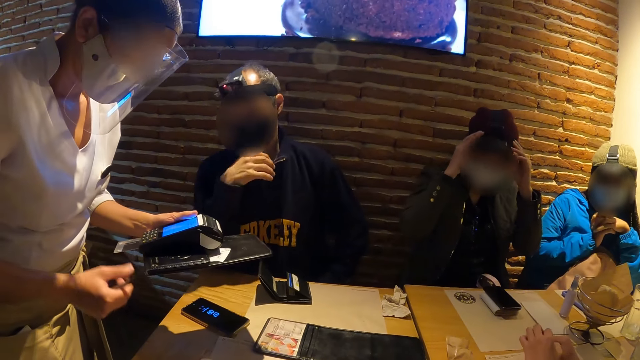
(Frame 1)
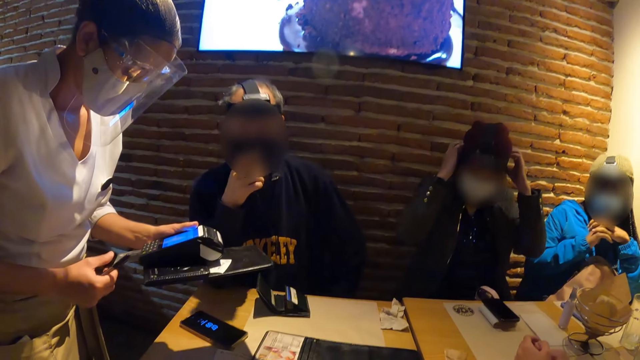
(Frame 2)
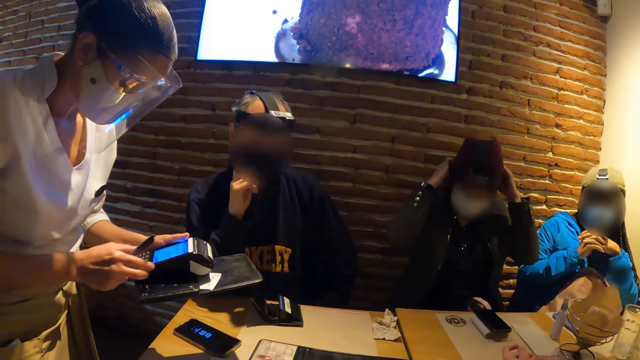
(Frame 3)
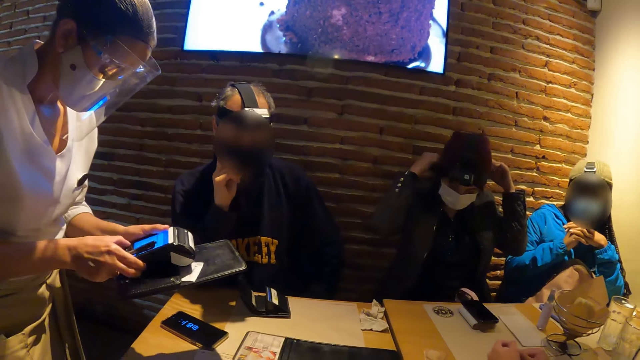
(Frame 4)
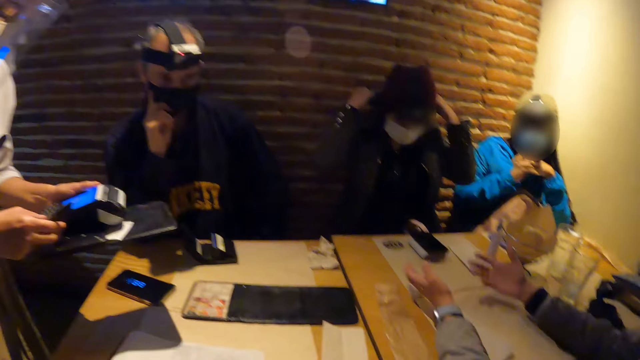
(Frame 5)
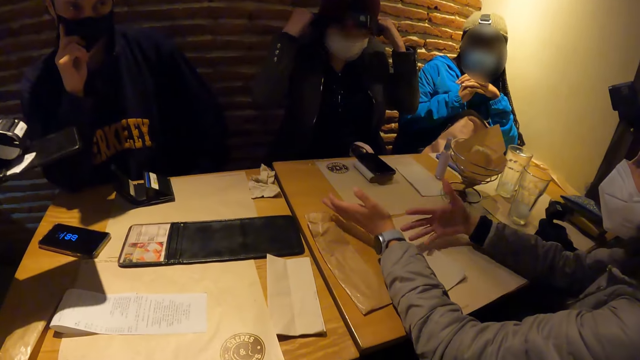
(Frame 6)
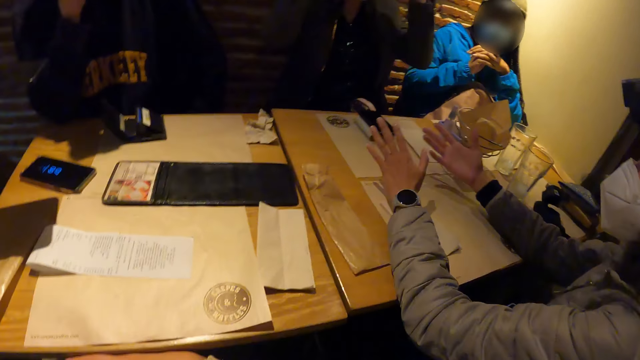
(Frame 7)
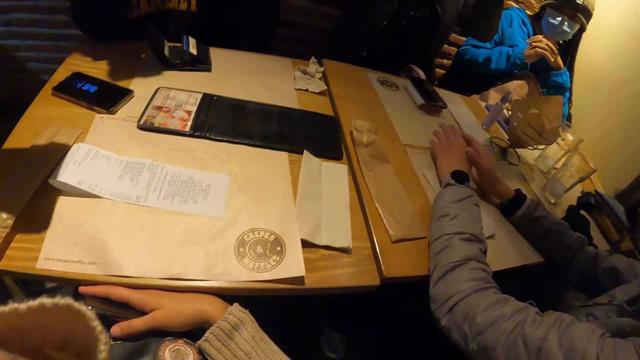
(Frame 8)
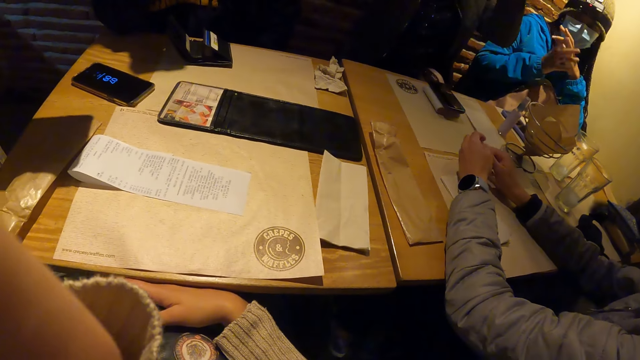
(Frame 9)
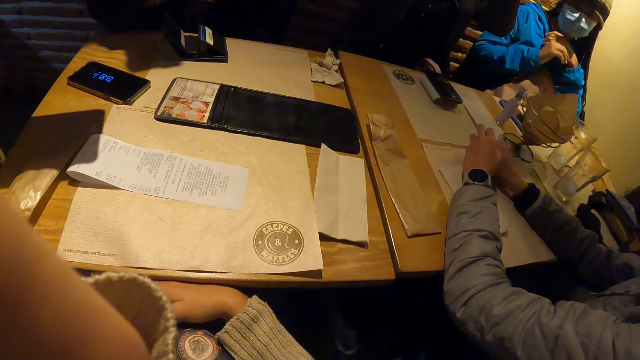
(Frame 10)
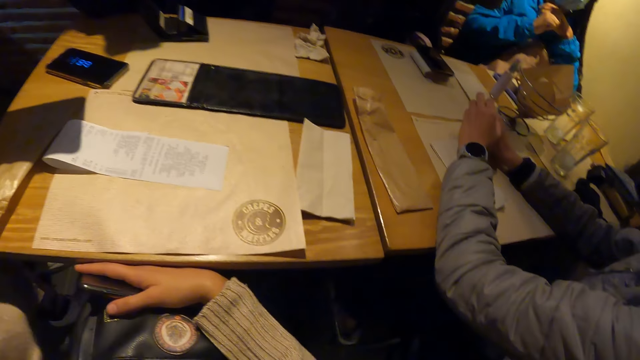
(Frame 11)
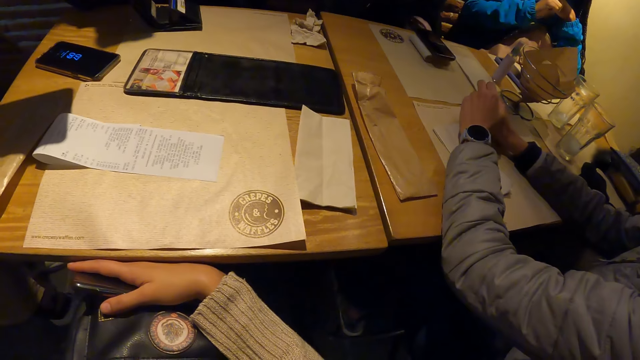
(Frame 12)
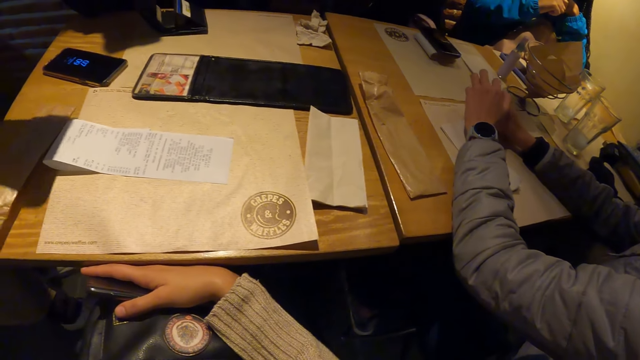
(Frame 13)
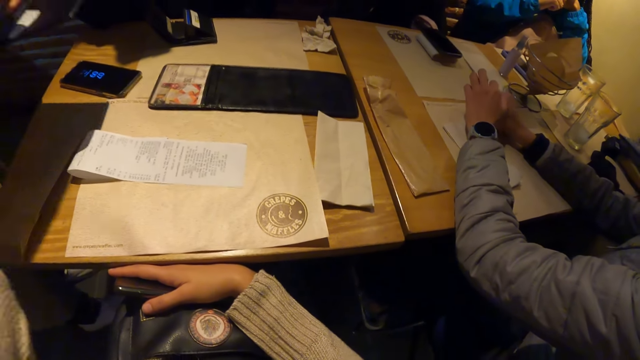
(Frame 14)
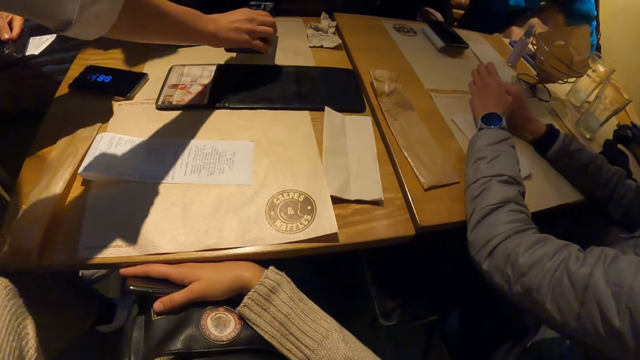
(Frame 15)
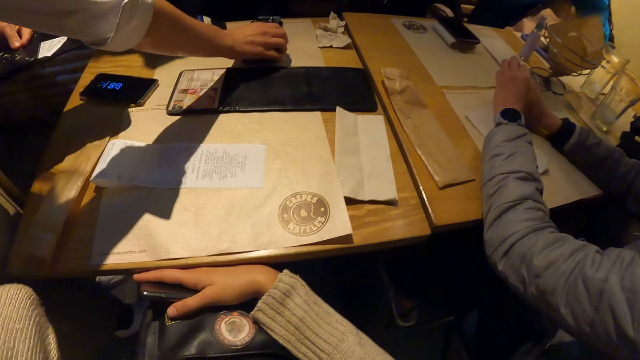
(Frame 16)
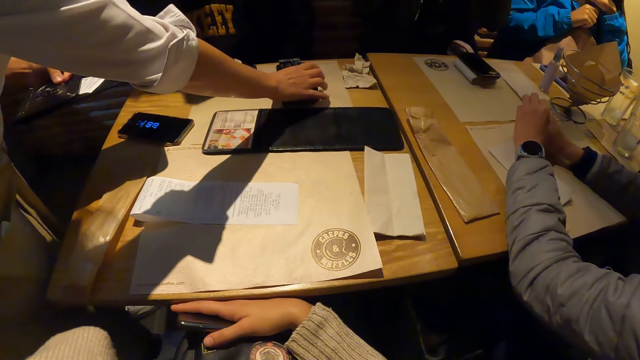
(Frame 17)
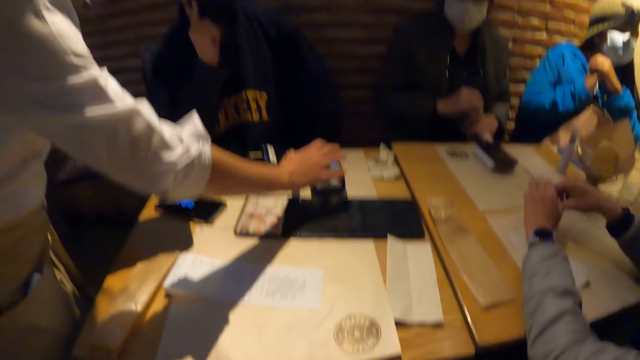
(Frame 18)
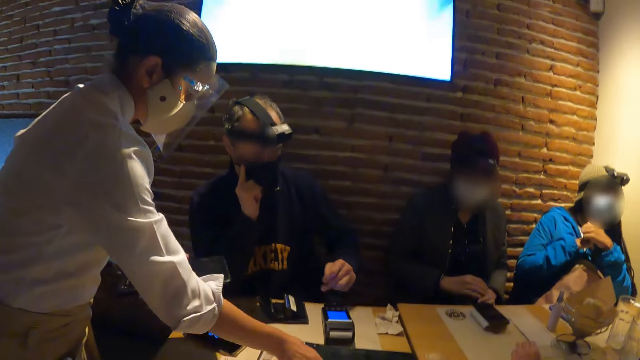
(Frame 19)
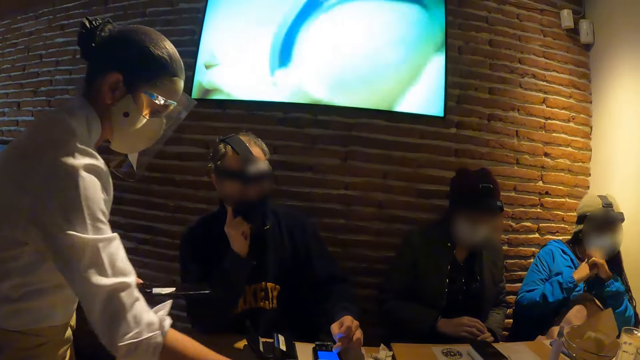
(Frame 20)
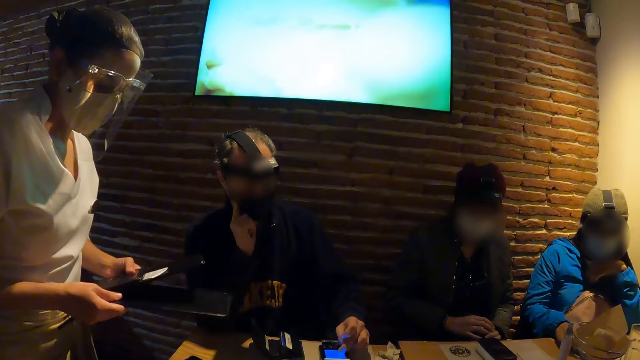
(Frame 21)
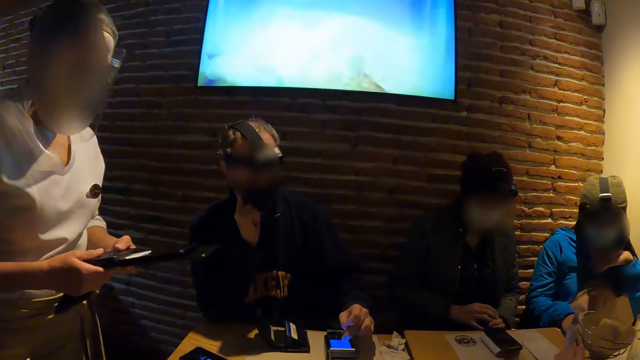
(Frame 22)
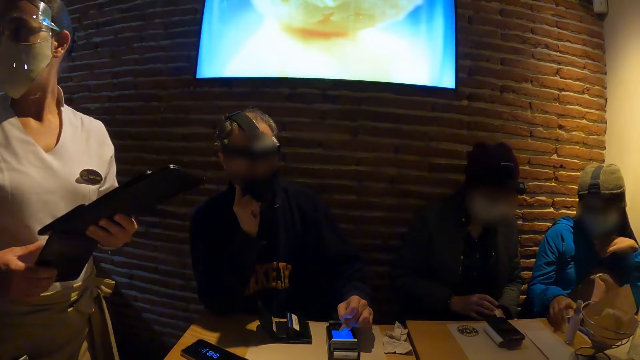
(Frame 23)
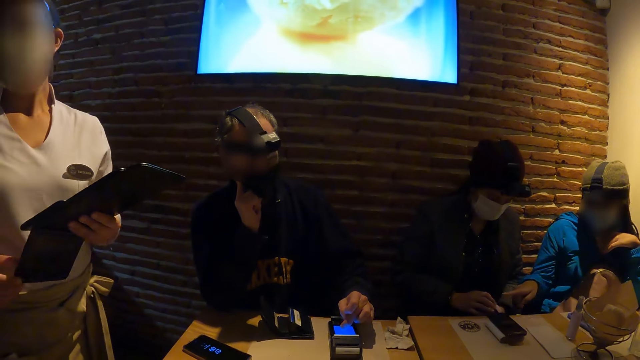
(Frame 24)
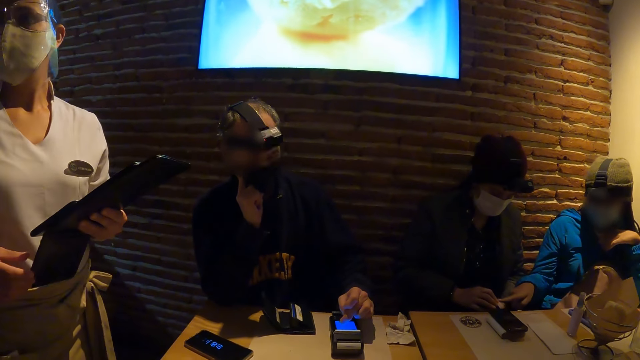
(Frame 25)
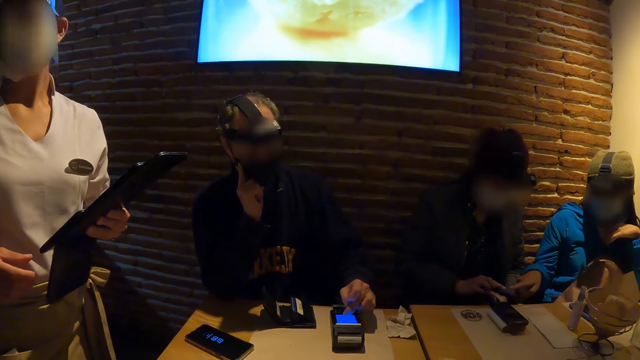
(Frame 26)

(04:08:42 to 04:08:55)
The woman operates the point of sale machine with her right hand. Another person moves her hands. The camera wearer stares at the receipts on the table. The woman drops the point of sale machine on the table with her right hand. She holds the receipt machine on the table. The man operates the point of sale machine with his left hand.

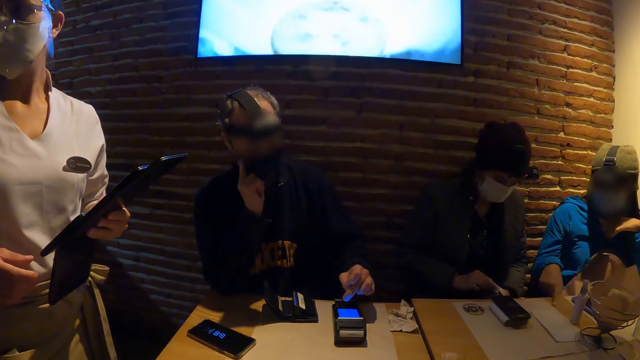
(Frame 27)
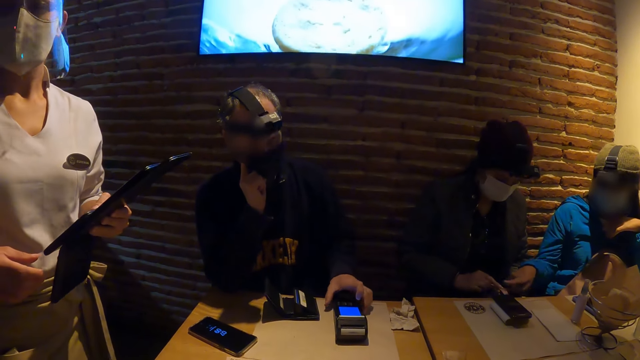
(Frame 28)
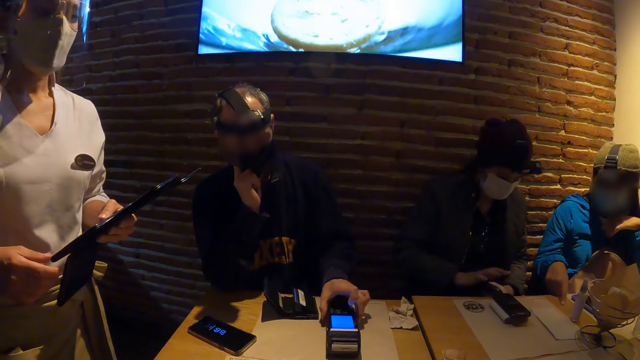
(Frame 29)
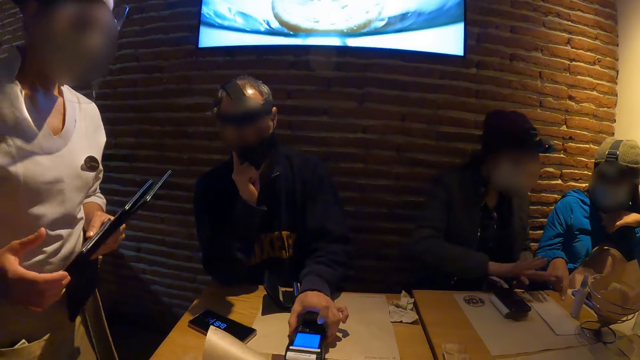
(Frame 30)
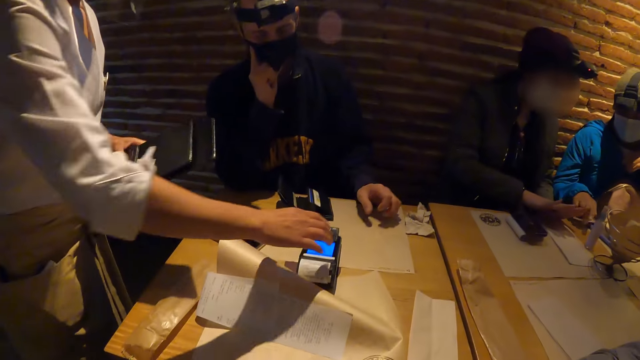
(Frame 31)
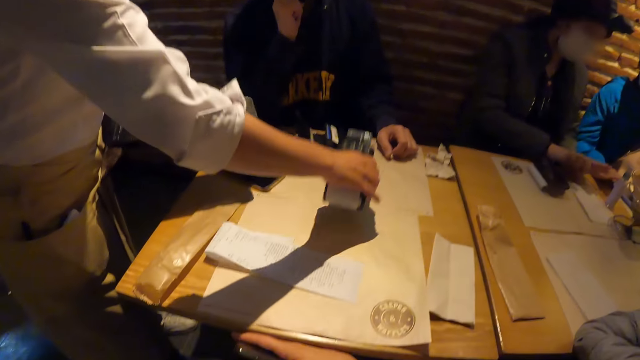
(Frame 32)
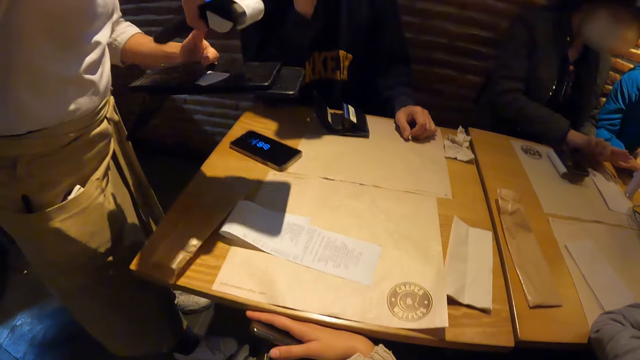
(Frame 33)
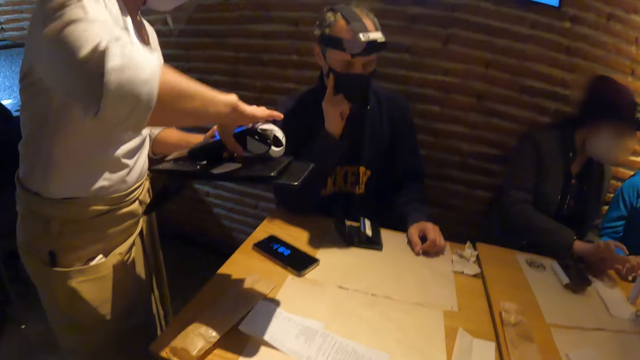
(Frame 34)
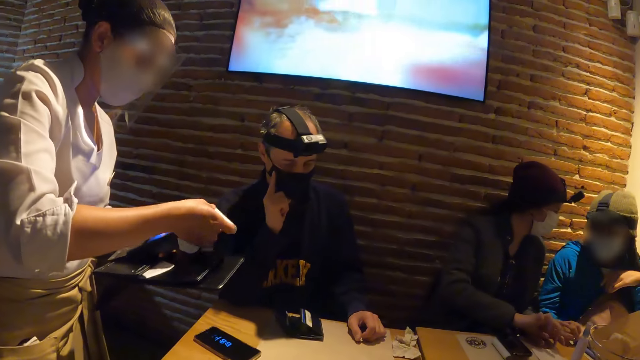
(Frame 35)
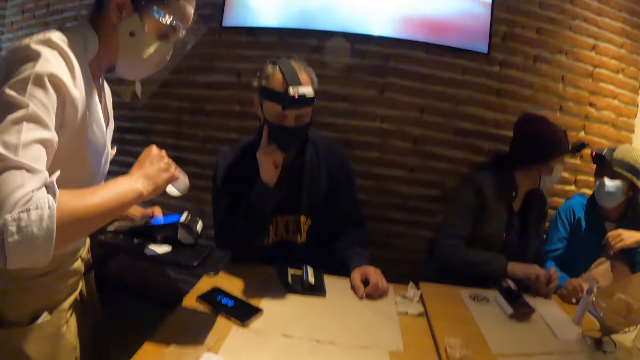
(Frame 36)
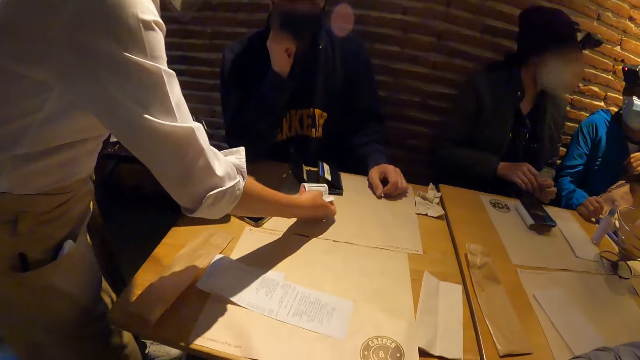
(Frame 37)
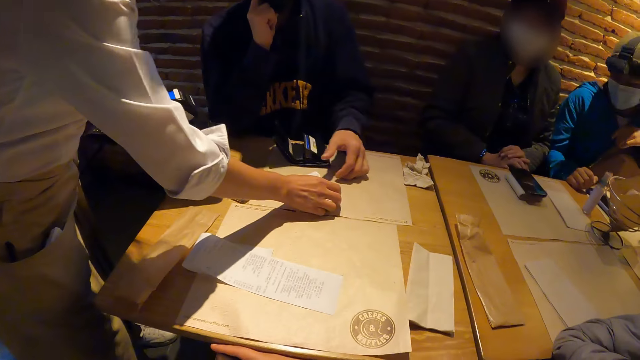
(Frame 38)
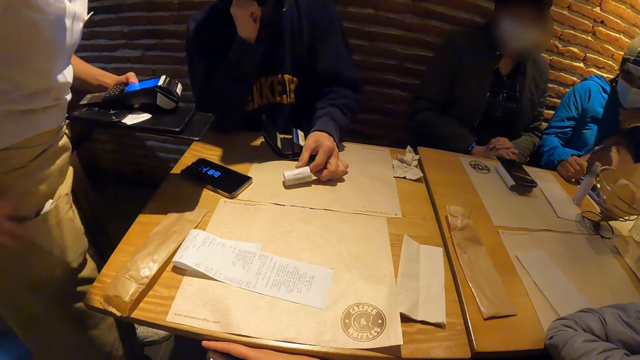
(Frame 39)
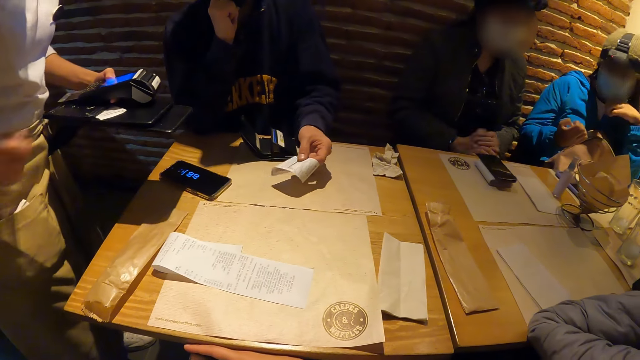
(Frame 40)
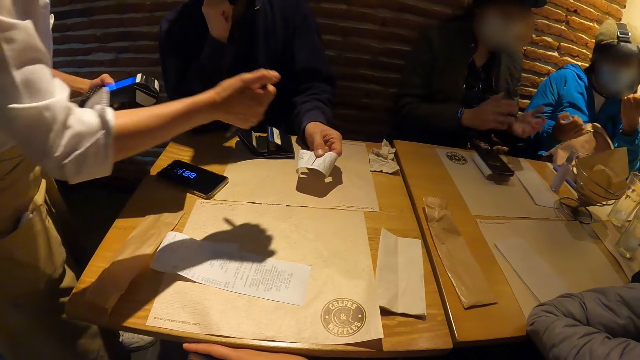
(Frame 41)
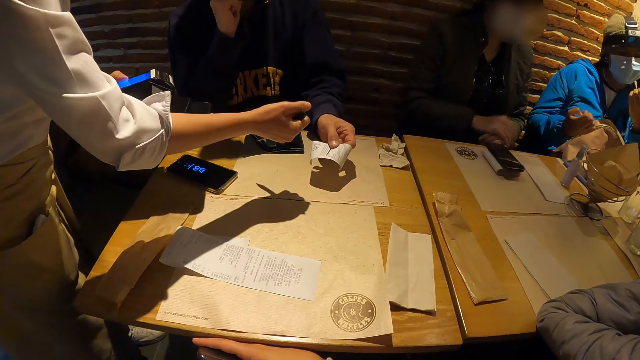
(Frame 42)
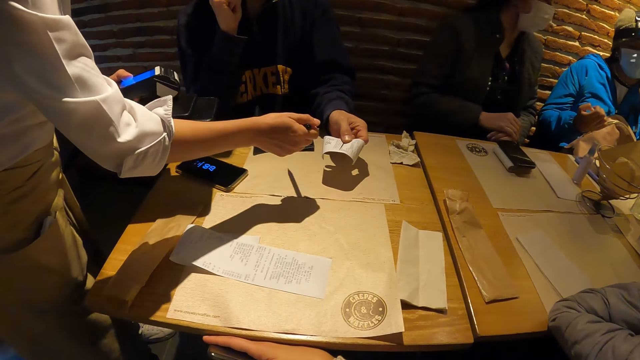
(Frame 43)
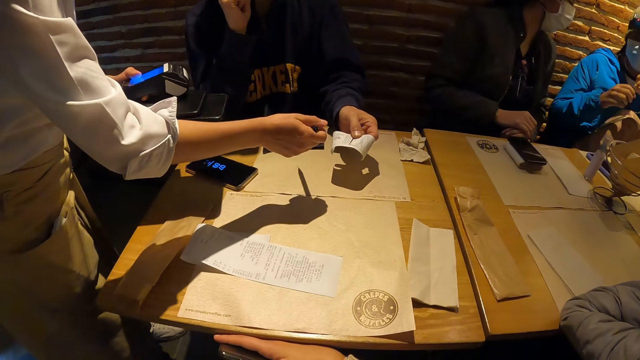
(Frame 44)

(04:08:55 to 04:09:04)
The man moves the receipt machine on the table. The woman carries the point of sale machine from the table with her right hand. She tears off a piece of paper from the point of sale machine with her right hand. She drops the paper on the table with her right hand. The man carries the paper from the table with his left hand.
